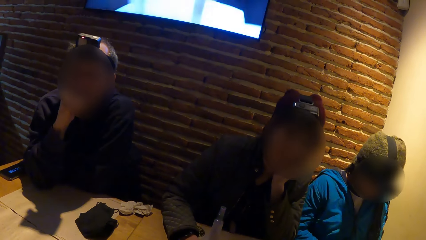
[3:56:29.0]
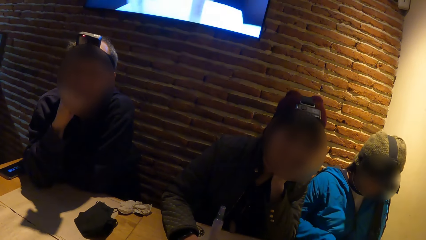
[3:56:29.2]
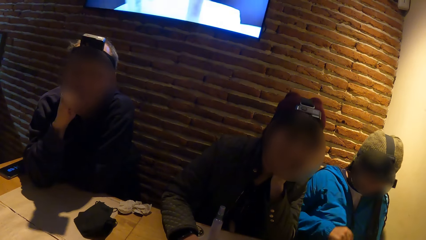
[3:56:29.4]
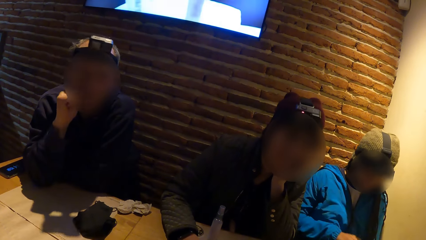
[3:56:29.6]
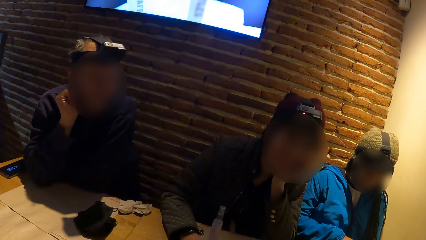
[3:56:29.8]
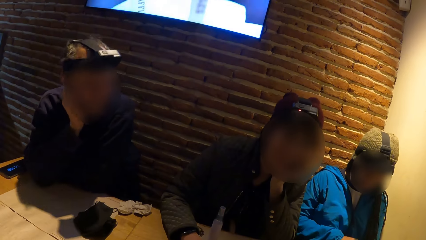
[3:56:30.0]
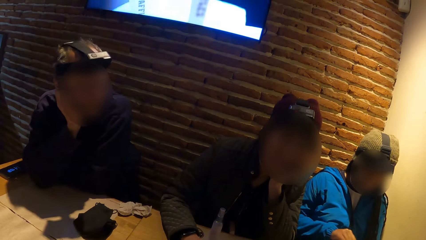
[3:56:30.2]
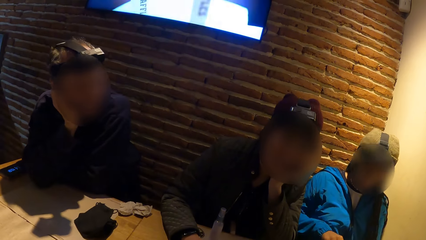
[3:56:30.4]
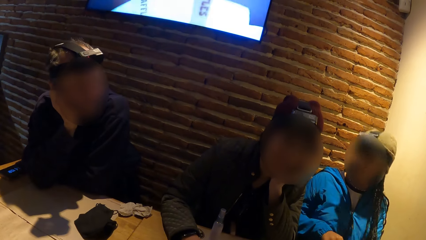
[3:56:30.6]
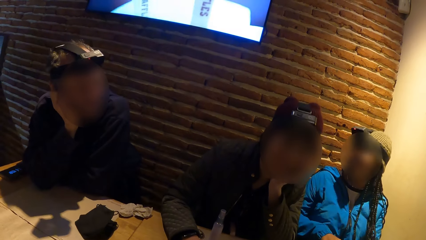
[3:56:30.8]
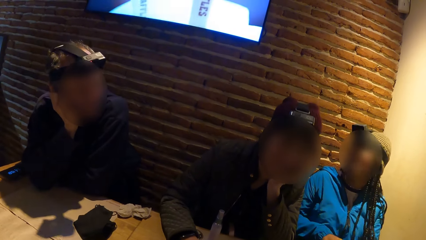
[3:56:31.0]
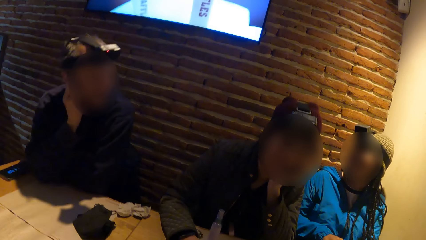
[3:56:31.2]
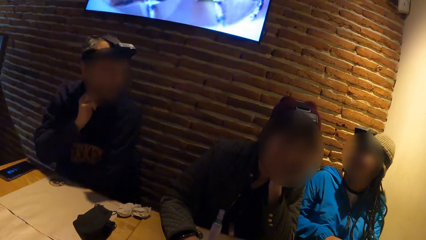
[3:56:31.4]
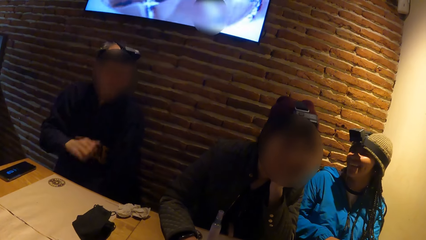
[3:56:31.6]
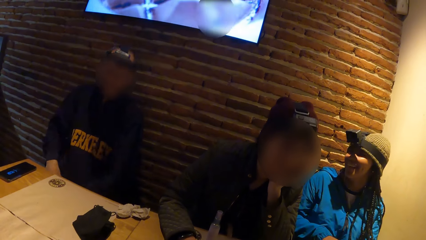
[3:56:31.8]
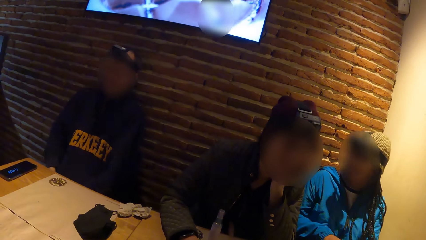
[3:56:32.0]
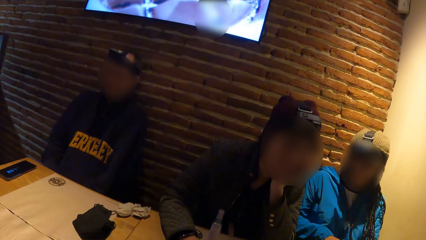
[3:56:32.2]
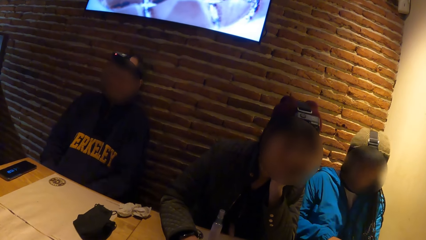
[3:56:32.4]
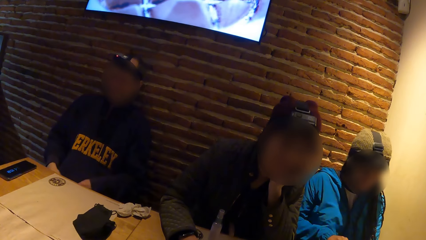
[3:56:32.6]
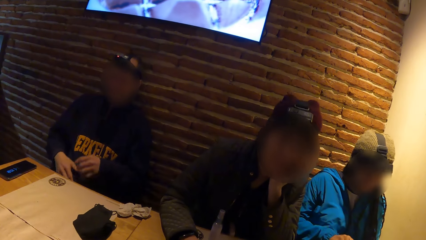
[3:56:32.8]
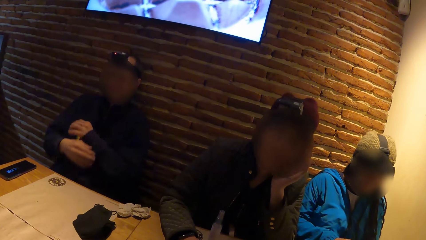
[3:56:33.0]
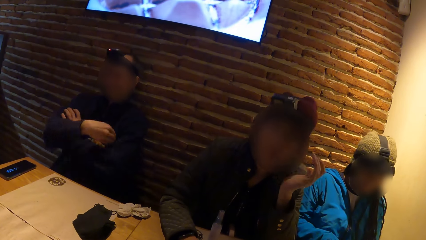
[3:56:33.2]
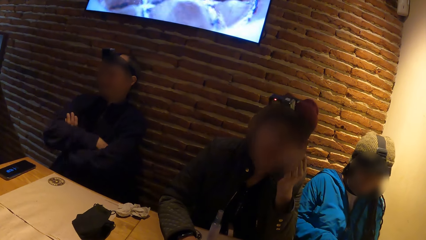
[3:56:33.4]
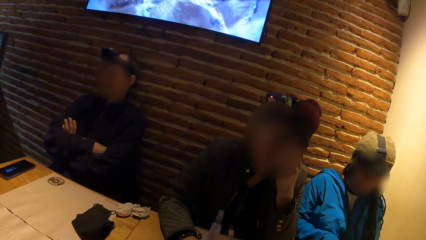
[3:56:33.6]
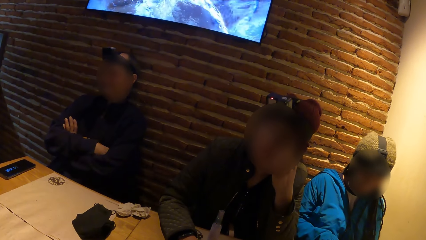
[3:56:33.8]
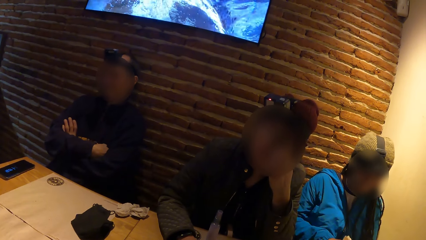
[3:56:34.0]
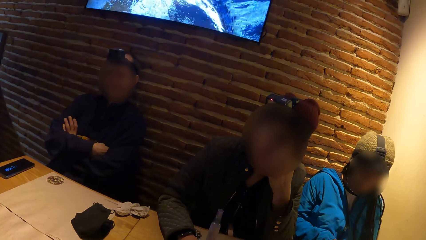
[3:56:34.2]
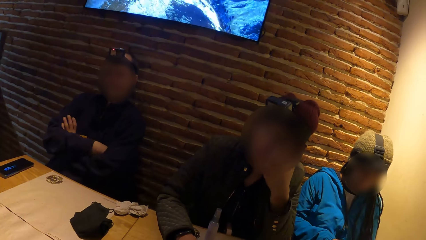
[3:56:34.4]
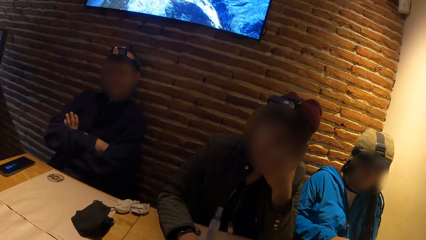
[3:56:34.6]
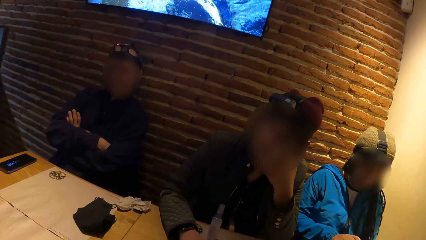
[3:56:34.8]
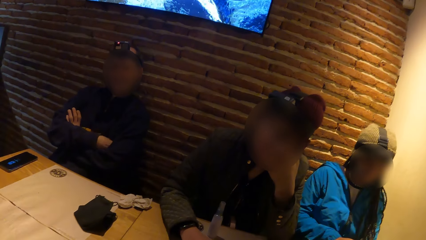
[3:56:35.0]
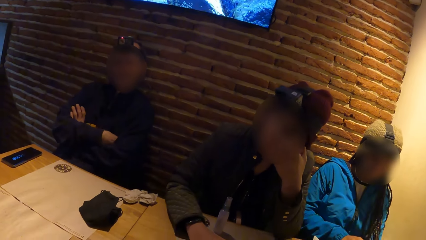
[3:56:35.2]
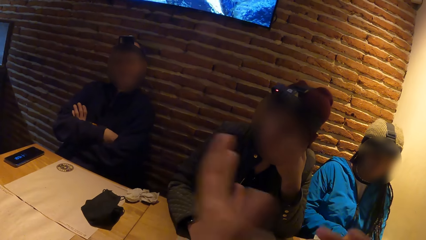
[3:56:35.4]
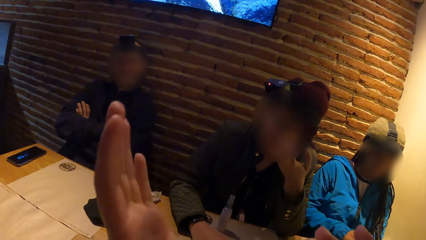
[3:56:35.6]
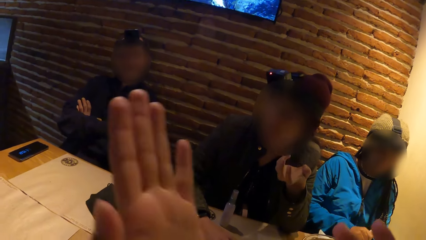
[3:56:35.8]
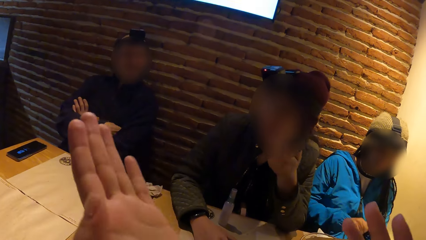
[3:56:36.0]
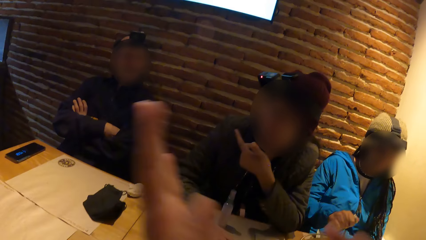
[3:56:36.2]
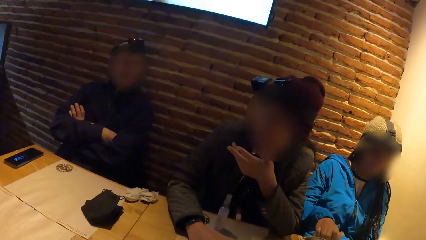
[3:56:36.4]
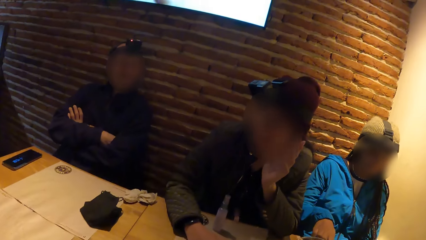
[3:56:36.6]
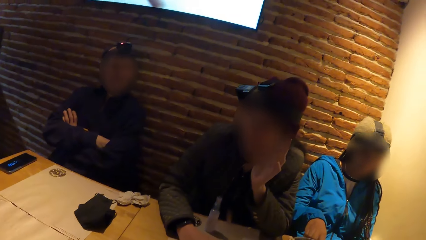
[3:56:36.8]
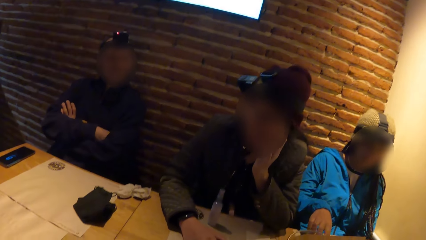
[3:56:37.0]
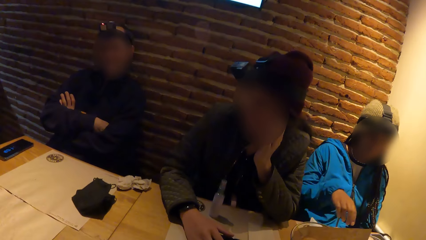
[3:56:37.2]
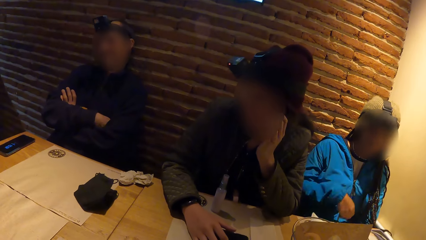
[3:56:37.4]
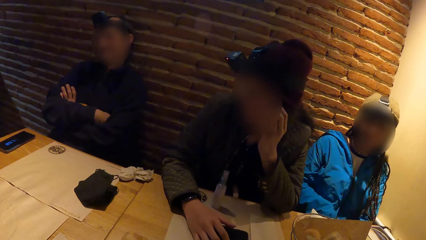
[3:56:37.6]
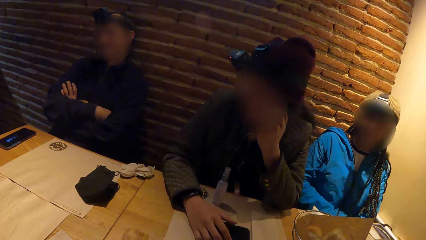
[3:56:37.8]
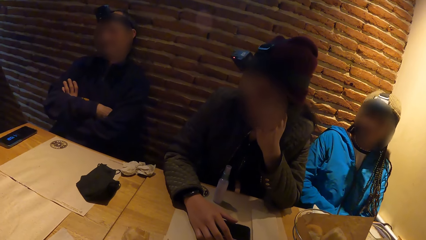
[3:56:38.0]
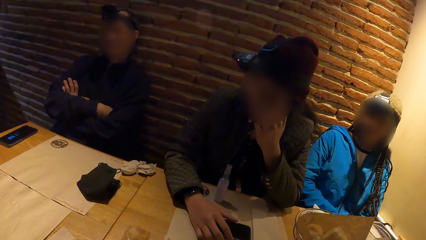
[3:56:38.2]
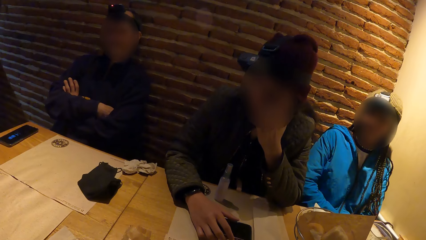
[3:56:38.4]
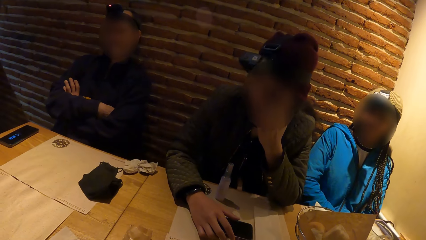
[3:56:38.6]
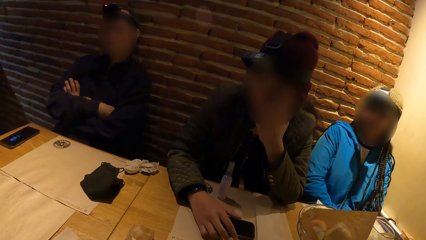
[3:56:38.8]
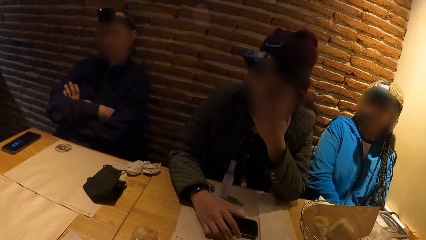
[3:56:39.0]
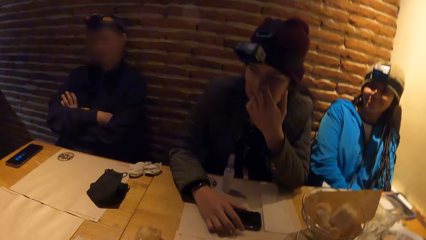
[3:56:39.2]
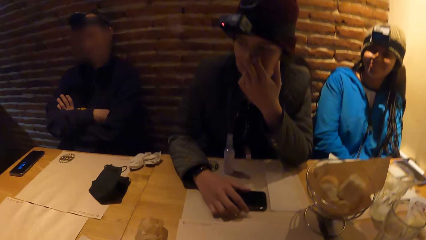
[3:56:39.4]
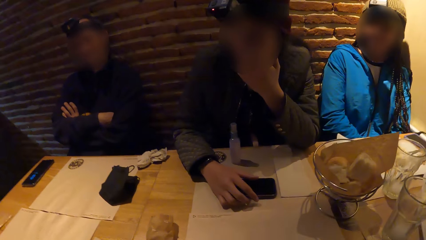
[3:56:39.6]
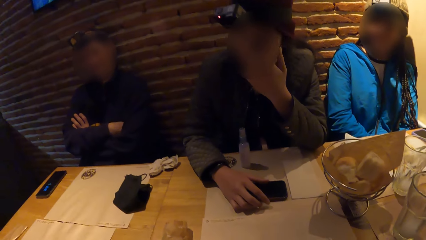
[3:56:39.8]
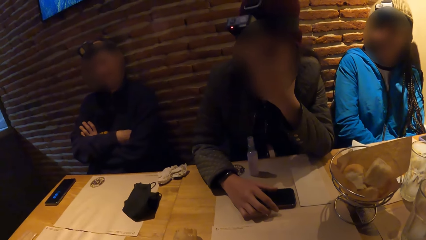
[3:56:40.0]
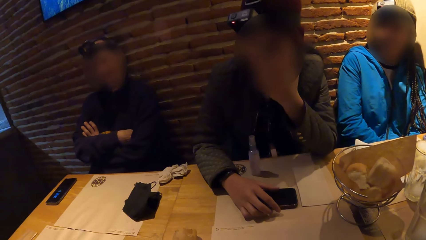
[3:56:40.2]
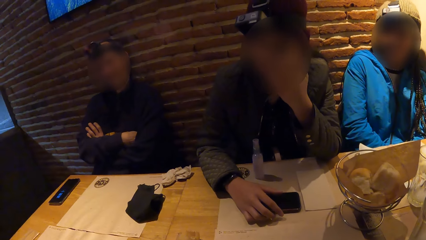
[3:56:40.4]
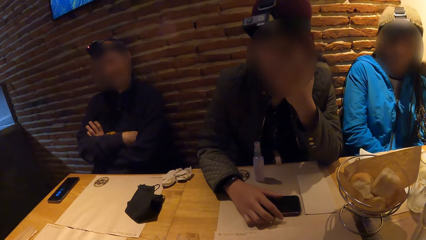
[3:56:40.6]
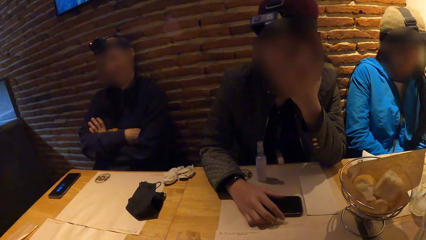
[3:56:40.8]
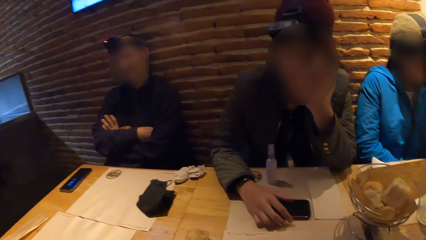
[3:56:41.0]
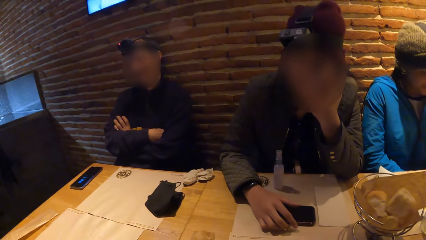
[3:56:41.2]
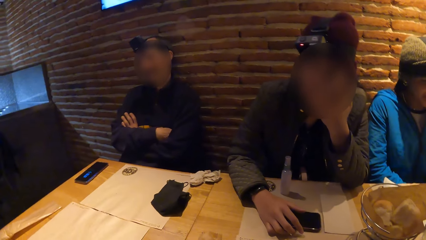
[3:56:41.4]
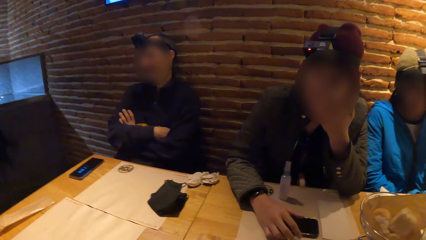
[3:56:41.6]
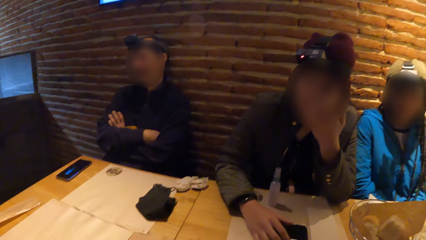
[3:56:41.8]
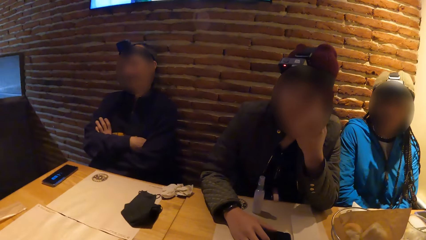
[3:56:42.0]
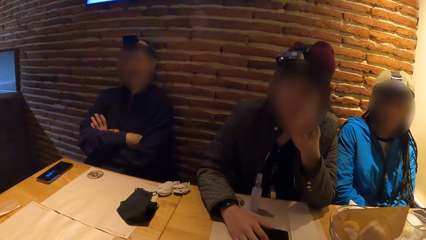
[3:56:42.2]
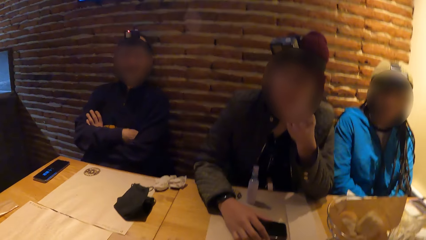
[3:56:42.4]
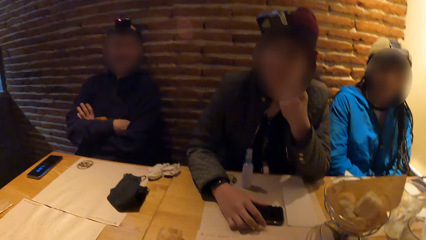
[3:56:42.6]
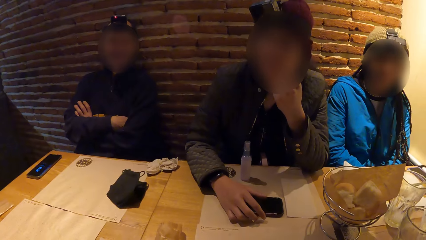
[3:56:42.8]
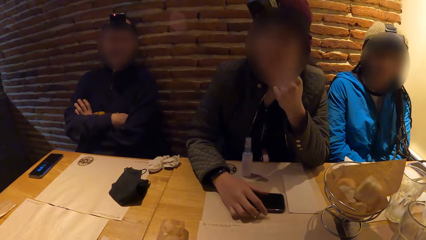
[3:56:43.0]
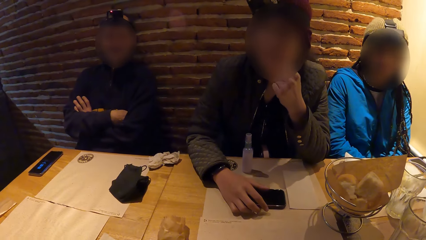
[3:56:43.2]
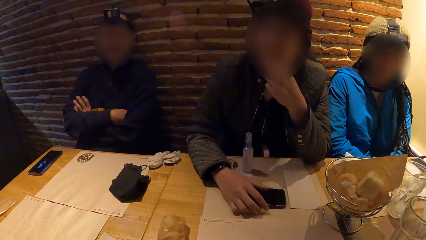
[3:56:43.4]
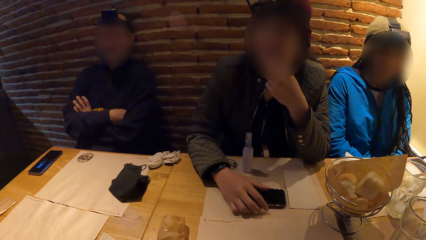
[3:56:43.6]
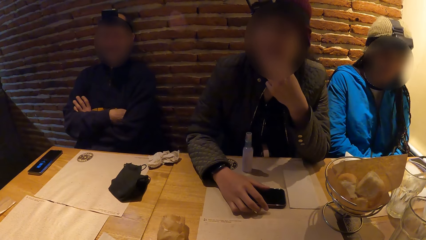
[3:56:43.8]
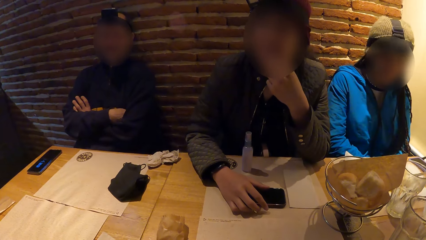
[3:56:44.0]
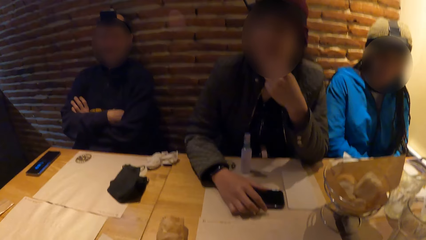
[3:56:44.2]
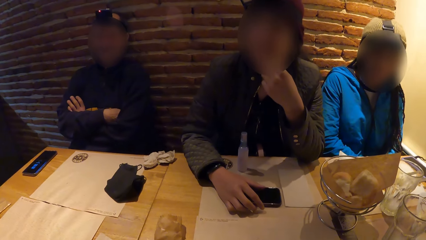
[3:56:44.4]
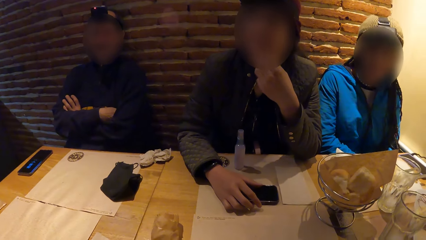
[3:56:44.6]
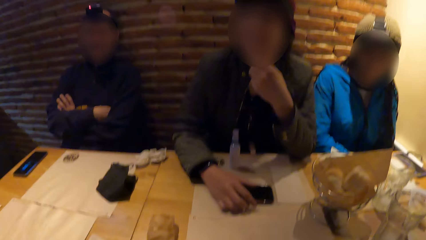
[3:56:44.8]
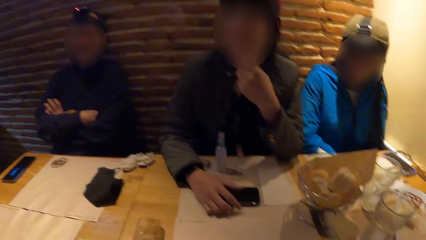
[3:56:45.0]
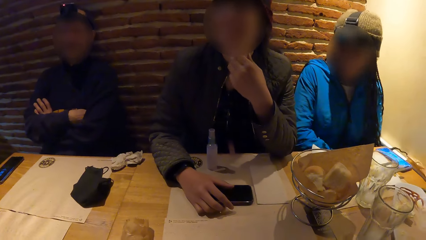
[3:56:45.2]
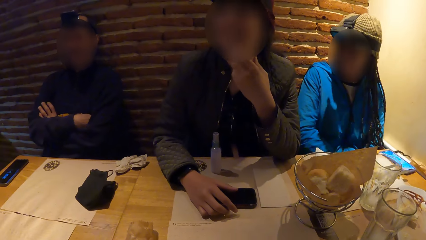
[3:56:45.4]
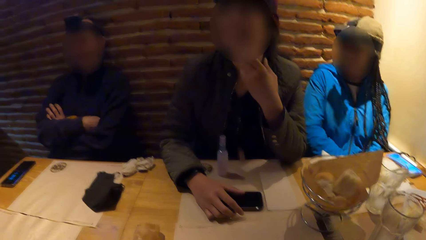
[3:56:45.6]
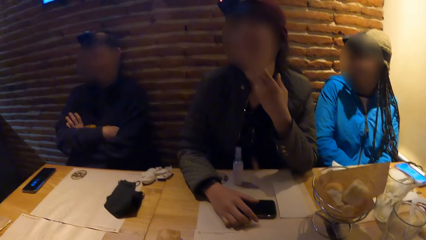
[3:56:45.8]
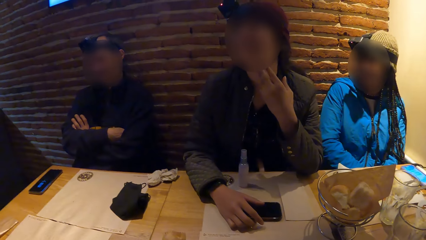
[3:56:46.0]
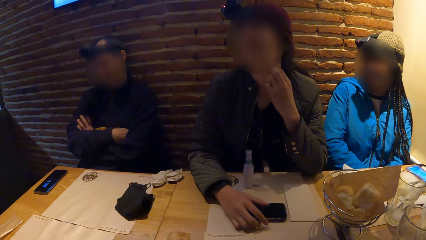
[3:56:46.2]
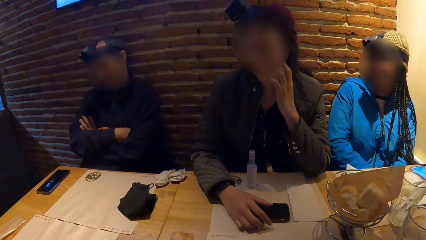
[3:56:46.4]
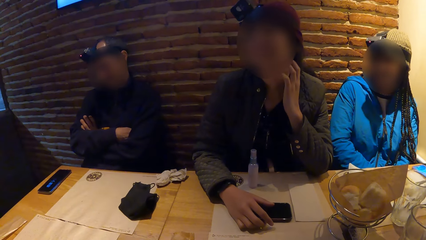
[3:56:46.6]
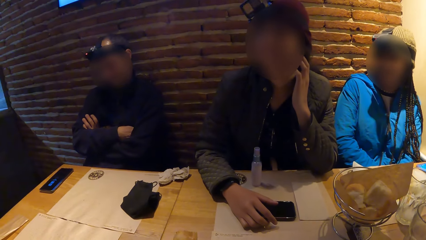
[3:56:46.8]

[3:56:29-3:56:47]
A man puts the hands below the table. The man folds his hands. The camera wearer raises her left hand.
